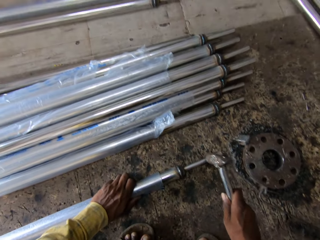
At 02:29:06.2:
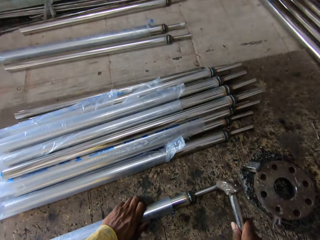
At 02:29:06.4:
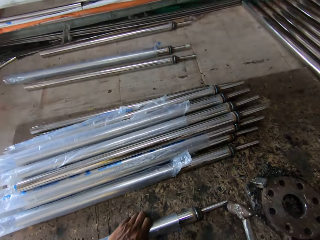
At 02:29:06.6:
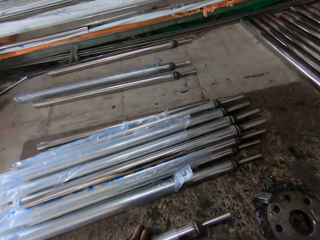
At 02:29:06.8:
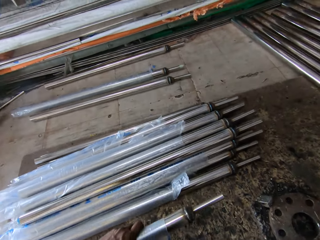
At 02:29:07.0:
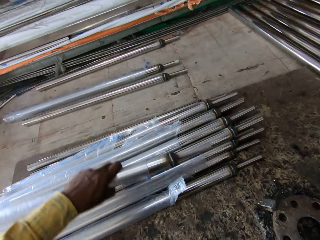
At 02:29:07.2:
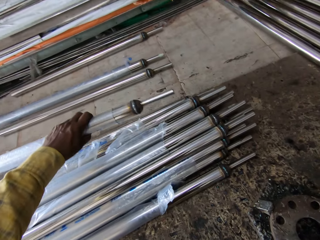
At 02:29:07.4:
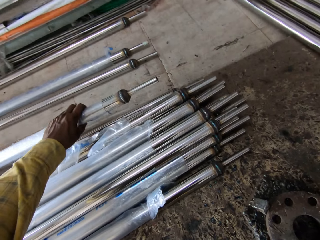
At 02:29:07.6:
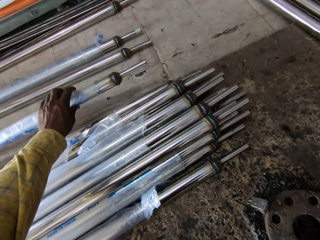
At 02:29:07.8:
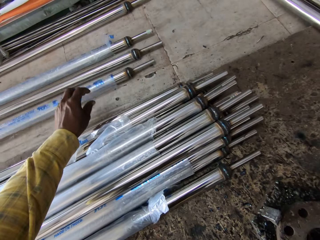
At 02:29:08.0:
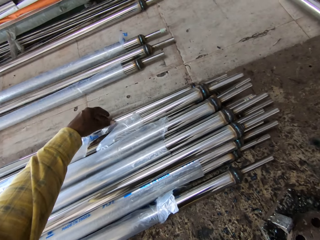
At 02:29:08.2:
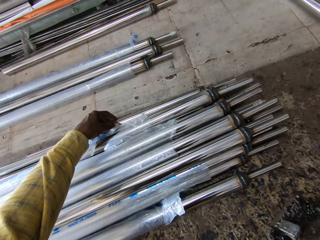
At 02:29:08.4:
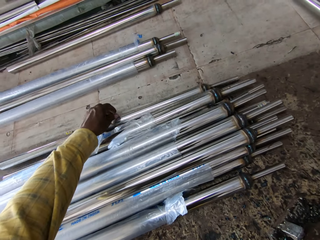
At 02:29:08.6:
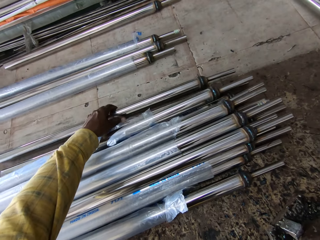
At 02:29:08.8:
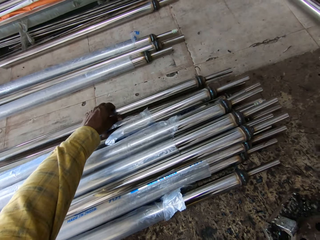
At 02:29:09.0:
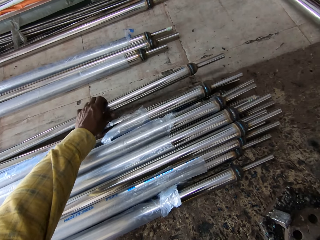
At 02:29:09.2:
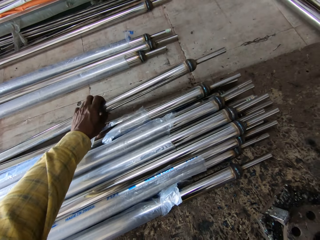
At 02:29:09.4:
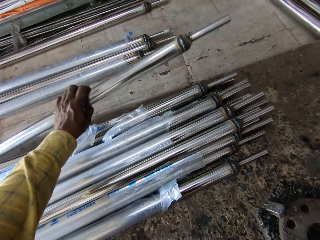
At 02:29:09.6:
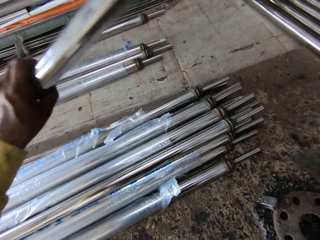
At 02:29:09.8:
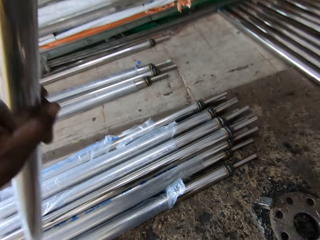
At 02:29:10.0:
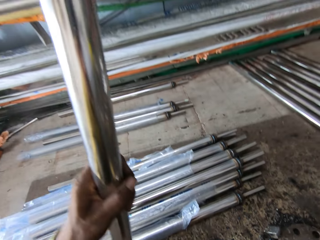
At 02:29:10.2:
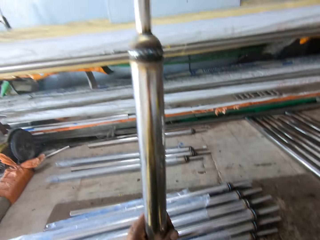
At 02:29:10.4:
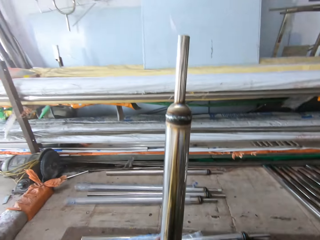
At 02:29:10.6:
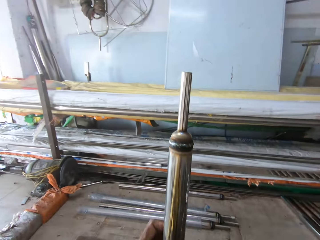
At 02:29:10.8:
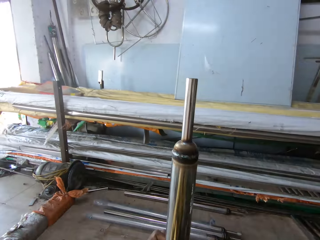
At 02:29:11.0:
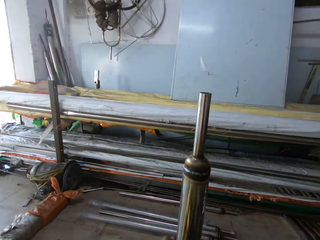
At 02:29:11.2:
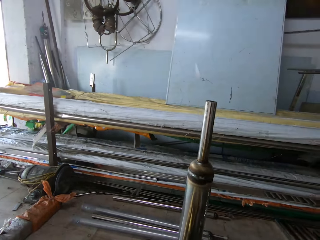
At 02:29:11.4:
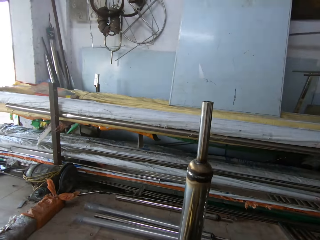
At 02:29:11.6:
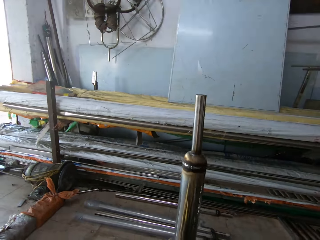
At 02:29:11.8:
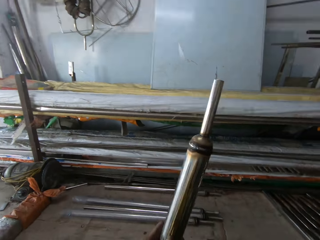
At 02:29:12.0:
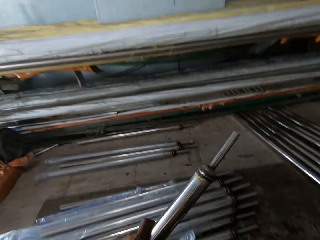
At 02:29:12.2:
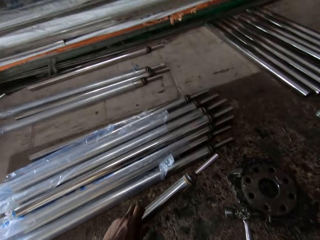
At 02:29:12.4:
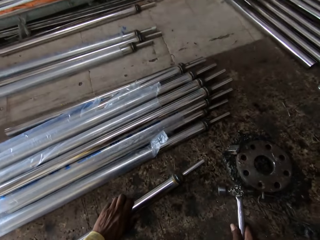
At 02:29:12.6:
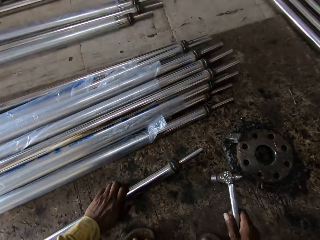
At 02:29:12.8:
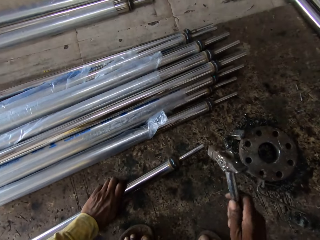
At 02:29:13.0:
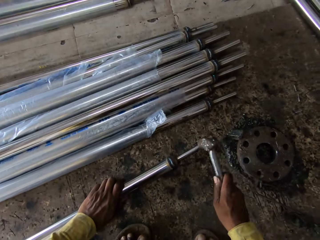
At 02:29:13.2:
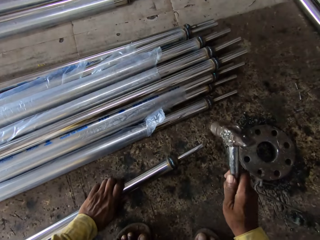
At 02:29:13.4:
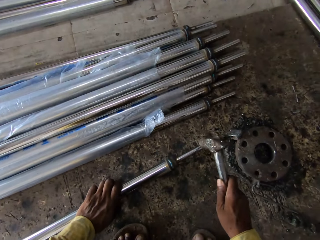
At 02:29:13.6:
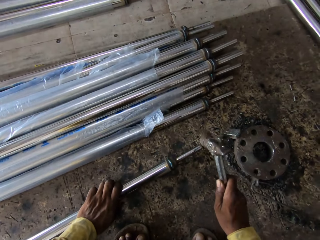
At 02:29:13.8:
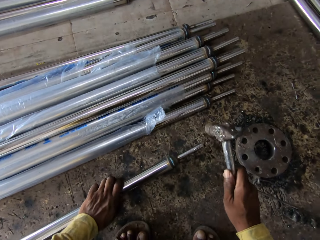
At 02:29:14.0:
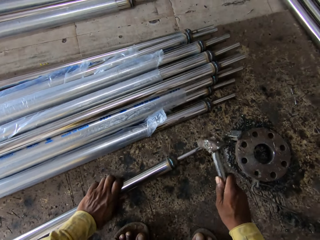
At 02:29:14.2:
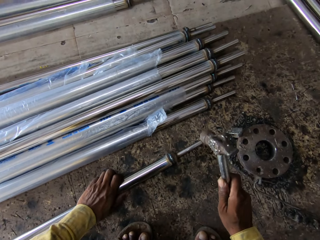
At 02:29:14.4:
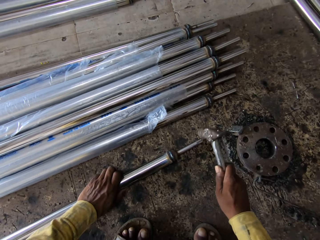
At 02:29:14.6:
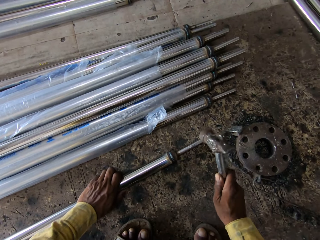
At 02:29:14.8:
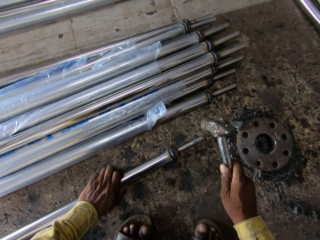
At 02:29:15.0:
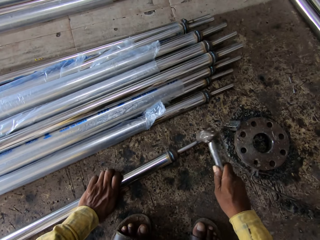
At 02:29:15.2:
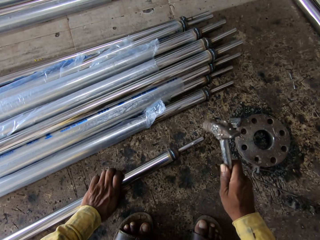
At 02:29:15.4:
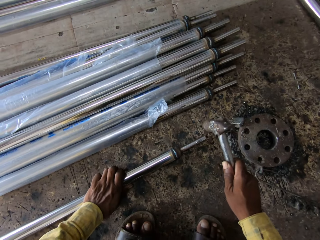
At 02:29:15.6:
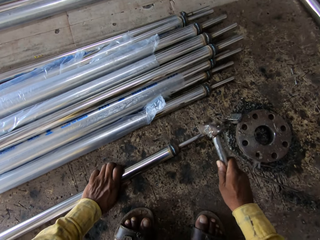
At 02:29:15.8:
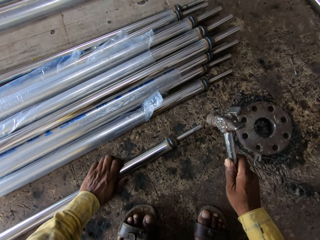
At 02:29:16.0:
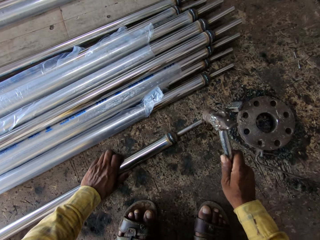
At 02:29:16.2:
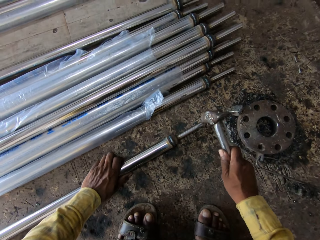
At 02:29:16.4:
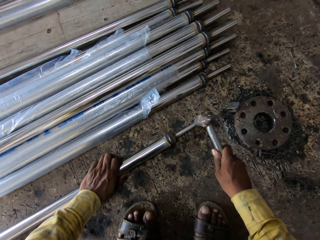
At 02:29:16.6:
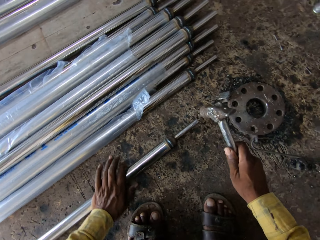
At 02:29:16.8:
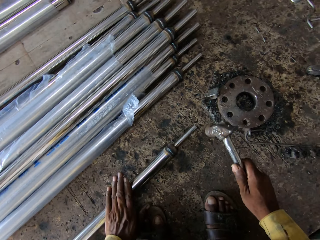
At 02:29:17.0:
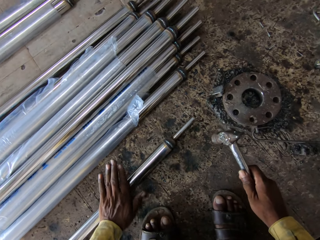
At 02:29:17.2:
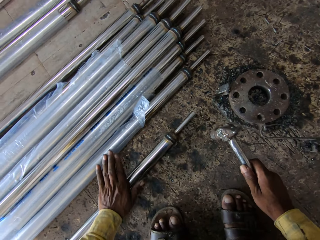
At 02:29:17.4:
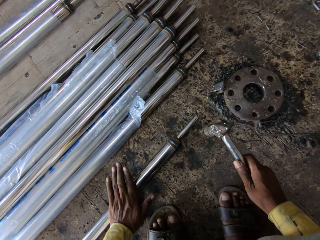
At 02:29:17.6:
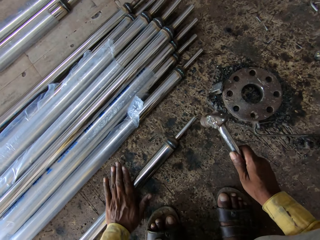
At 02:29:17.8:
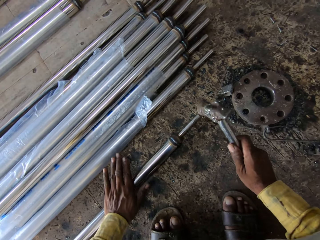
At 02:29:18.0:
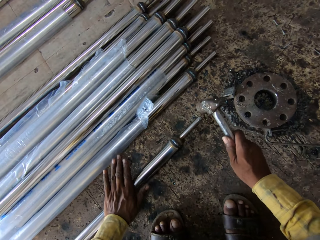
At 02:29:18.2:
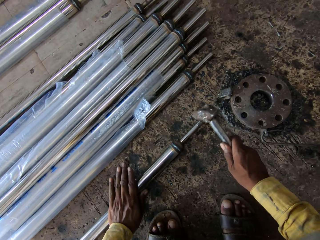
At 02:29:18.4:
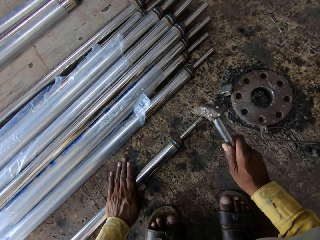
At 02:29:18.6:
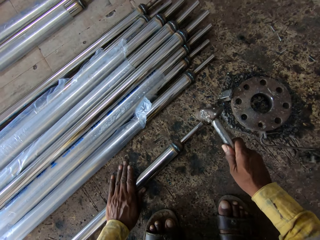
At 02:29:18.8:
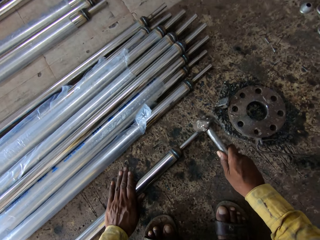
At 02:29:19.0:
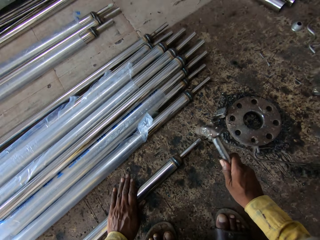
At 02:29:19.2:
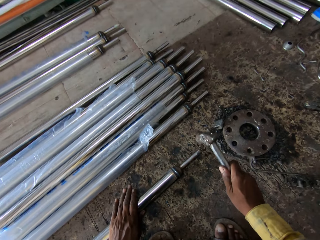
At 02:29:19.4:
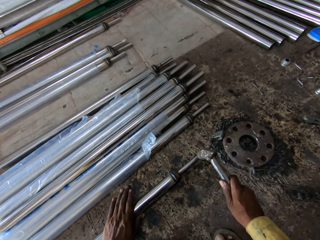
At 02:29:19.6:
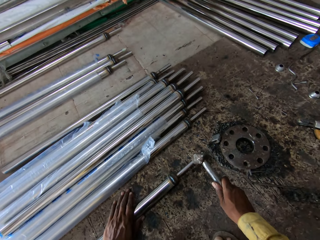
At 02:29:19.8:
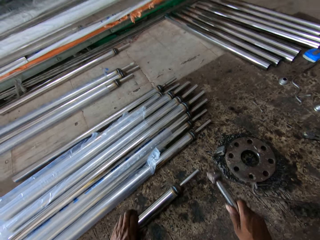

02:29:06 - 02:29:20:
The camera wearer lifts the metal rod. They put the metal rod aside. They drop the metal rod and pick up the metal rod. They lift the metal rod and look at the metal rod. They put the metal rod on the ground. They move the metal rod, lift the hammer, and hit the metal rod with the hammer. They move the metal rod down. They roll the metal rod. They hit the metal rod with the hammer.

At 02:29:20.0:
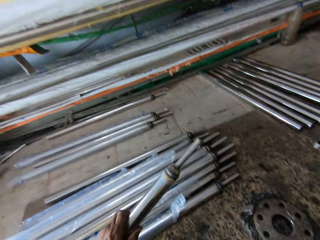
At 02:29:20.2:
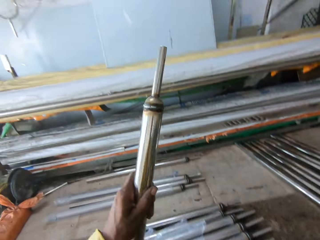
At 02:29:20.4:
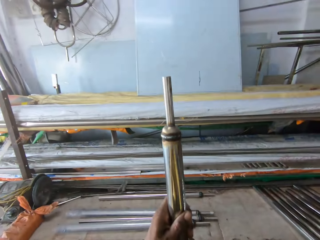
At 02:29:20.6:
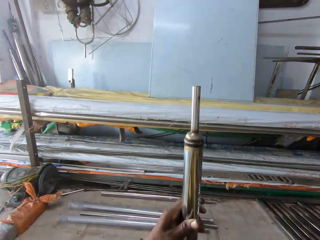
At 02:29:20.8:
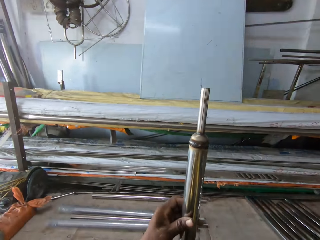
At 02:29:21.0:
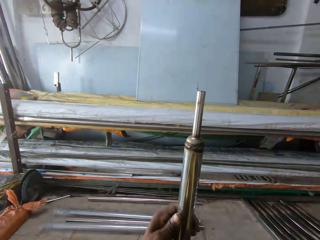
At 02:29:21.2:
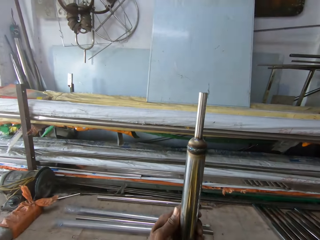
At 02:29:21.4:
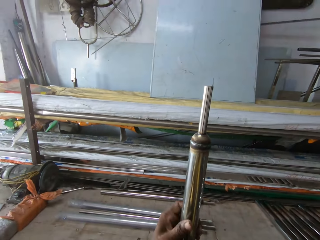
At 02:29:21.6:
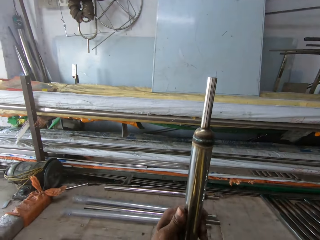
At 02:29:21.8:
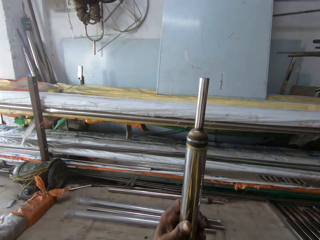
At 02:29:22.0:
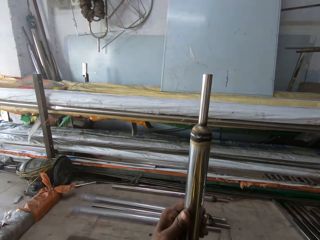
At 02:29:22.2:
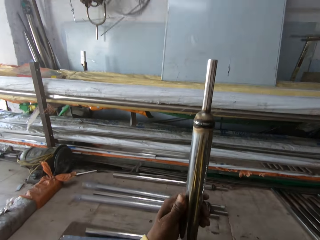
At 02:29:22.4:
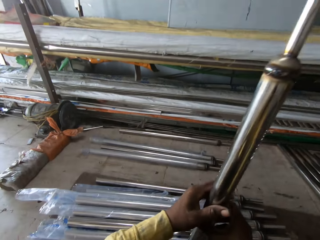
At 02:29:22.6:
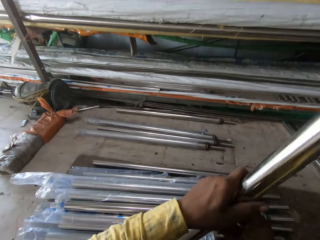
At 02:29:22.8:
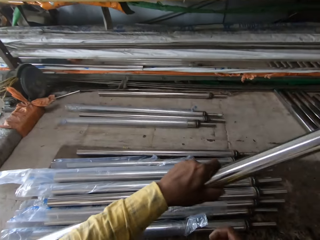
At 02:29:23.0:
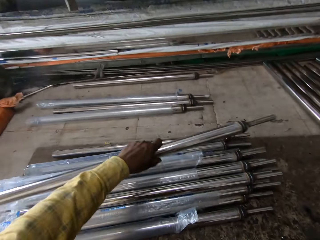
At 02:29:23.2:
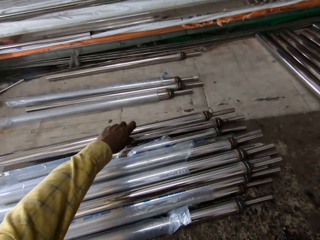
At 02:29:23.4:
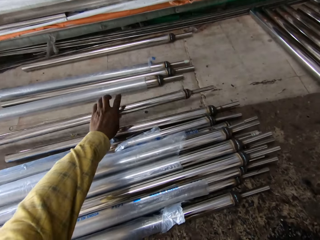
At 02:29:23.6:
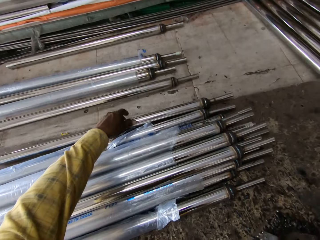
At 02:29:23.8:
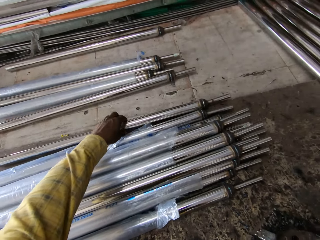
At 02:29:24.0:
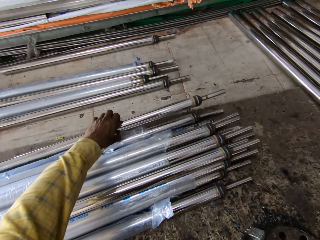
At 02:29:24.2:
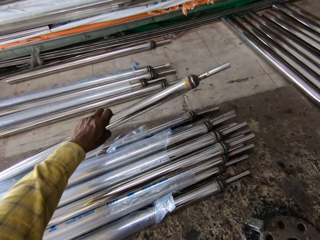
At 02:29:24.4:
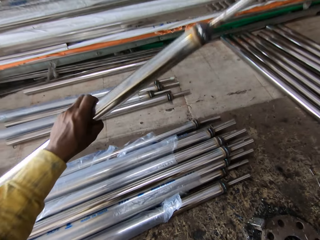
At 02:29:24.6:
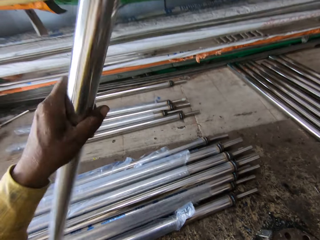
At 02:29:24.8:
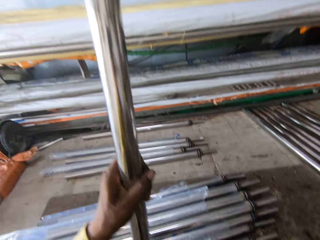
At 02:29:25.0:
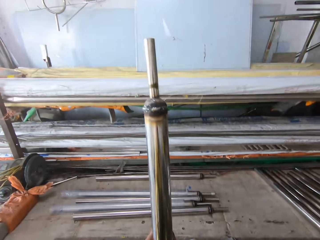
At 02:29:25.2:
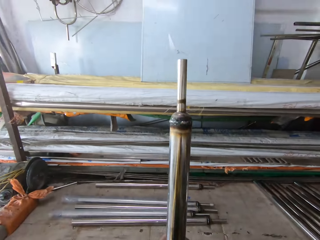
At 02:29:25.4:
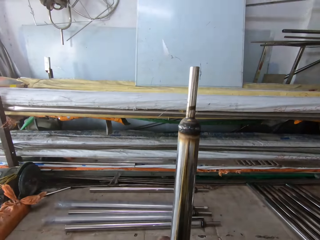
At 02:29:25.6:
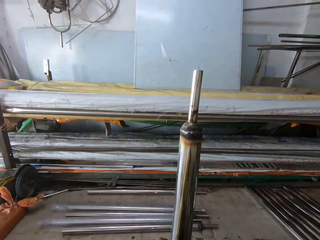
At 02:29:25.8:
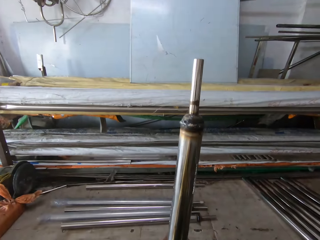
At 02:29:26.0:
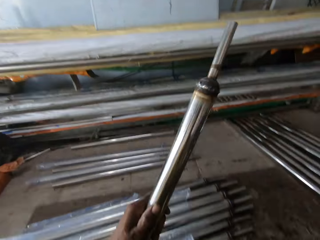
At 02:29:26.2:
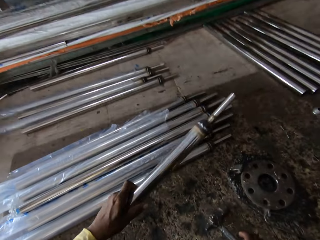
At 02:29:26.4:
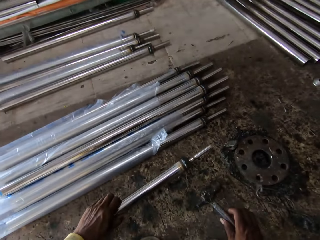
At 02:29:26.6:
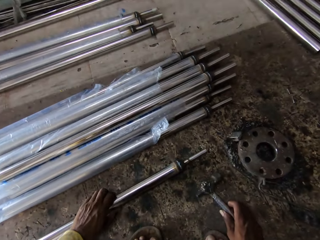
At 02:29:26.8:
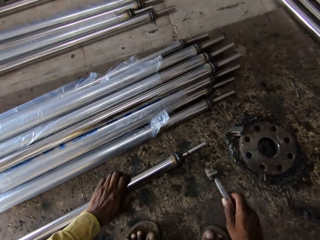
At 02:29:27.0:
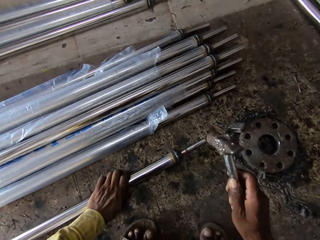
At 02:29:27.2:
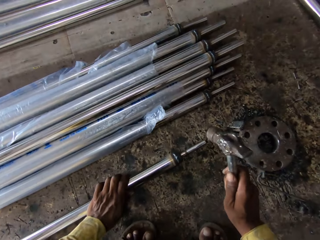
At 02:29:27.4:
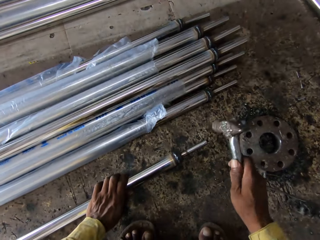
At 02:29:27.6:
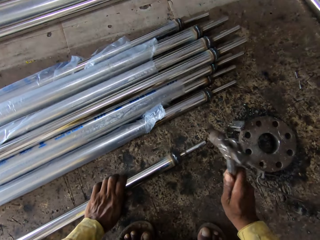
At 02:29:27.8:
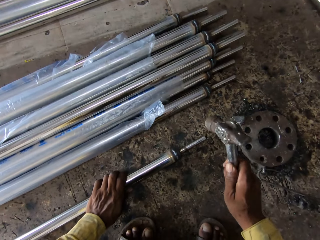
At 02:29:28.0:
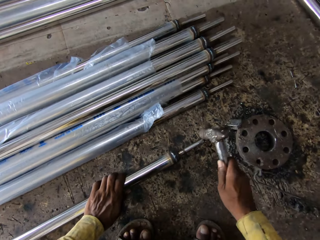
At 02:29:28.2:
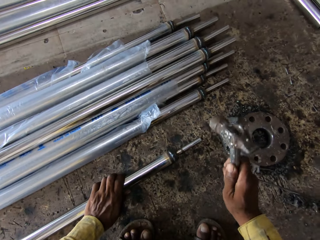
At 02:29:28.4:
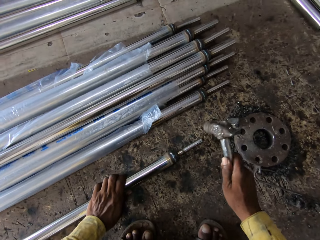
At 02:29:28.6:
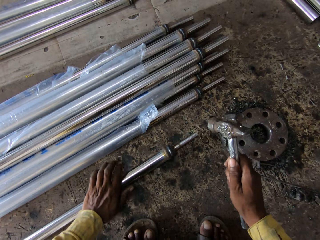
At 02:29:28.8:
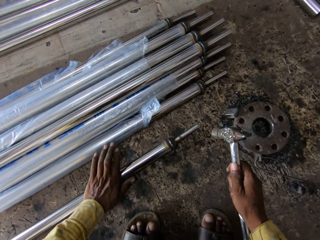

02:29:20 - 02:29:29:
The camera wearer lifts the metal rod. They stand the metal rod. They look at the metal rod. They move the metal rod. They put the metal rod aside. They pick up the metal rod. They lift the metal rod. They look at the metal rod. They move the metal rod. They put the metal rod on the ground. They lift a hammer. They hit the metal rod with the hammer.
